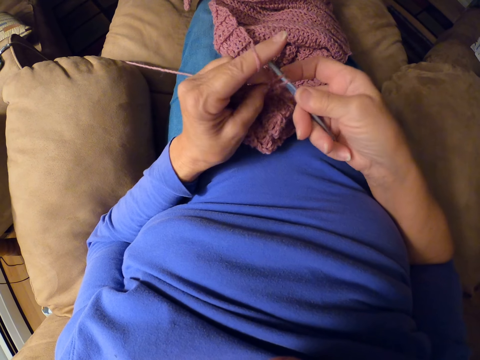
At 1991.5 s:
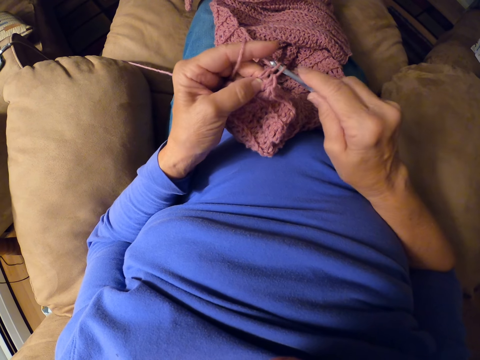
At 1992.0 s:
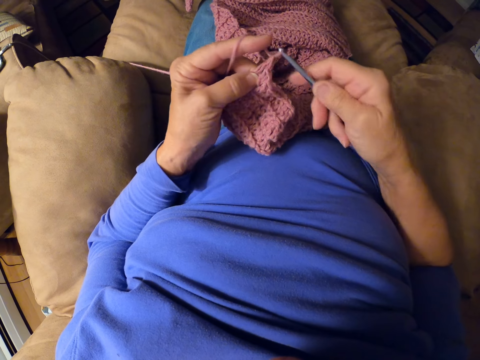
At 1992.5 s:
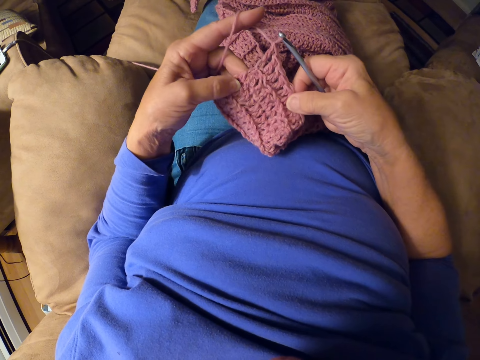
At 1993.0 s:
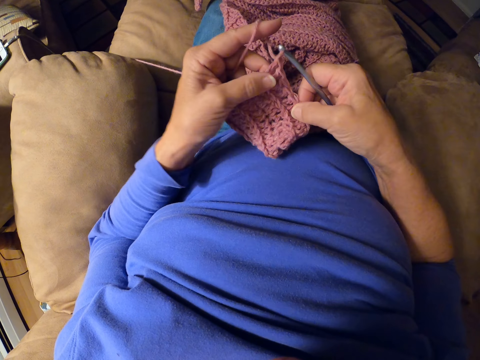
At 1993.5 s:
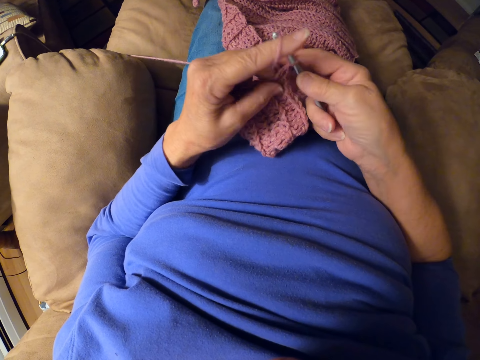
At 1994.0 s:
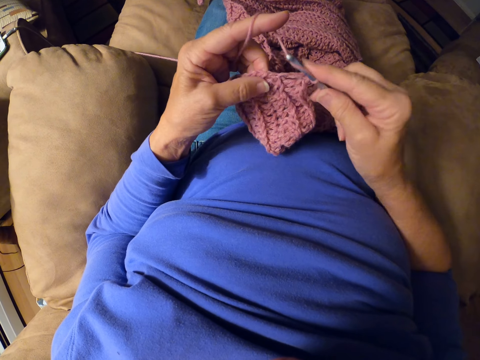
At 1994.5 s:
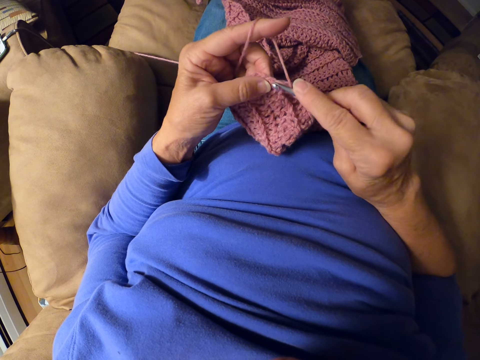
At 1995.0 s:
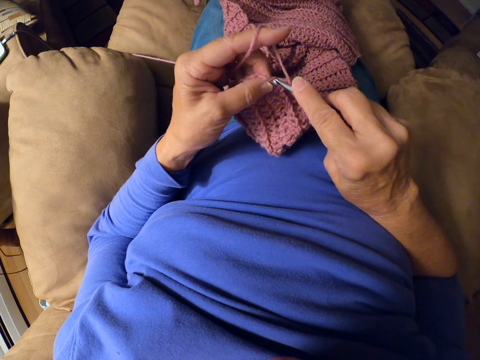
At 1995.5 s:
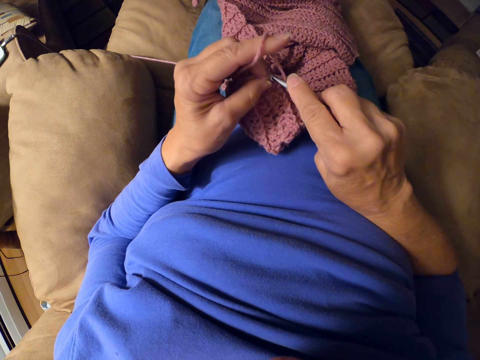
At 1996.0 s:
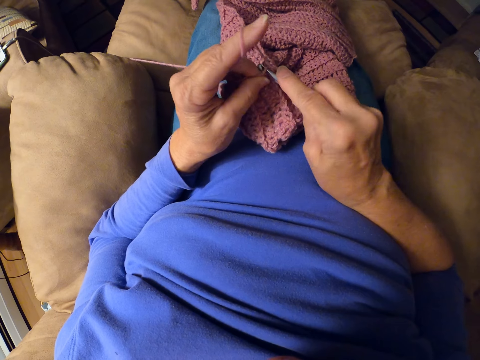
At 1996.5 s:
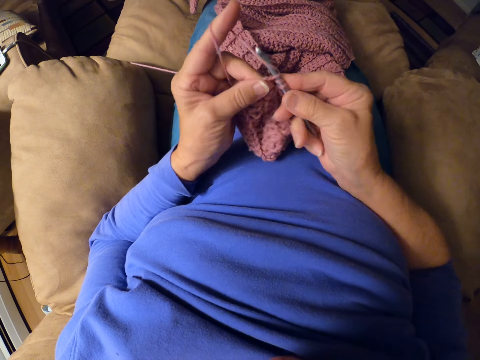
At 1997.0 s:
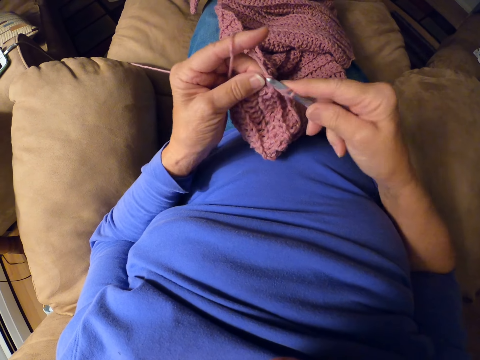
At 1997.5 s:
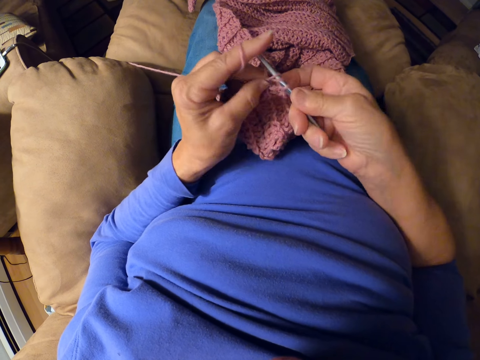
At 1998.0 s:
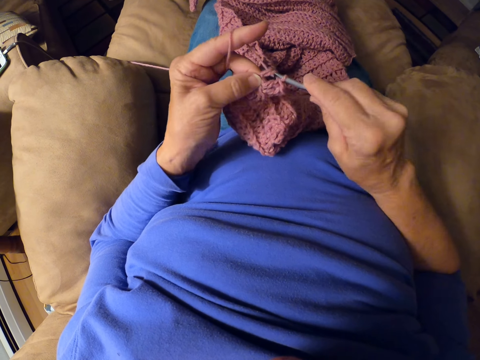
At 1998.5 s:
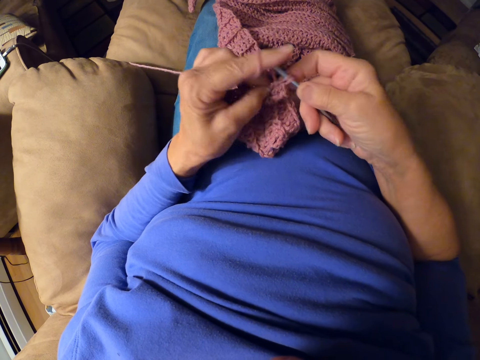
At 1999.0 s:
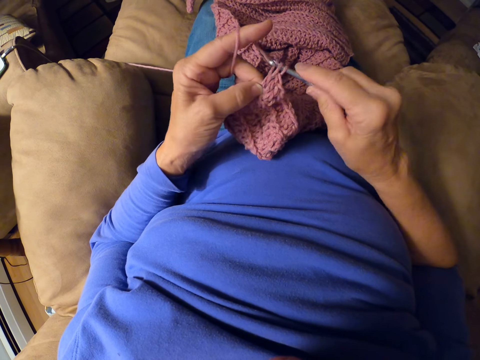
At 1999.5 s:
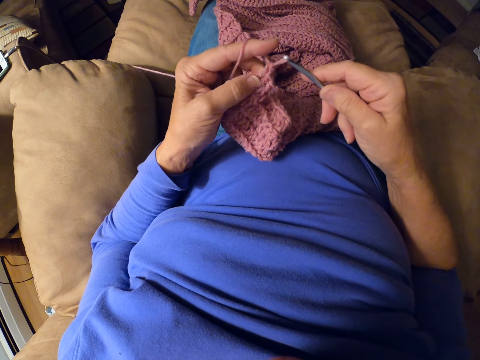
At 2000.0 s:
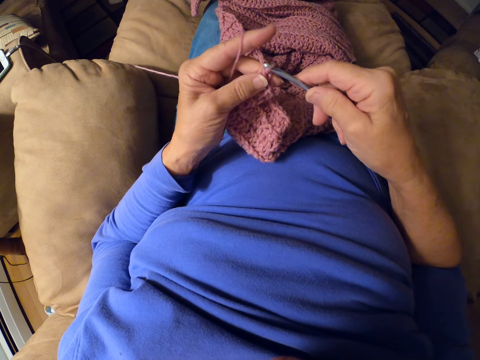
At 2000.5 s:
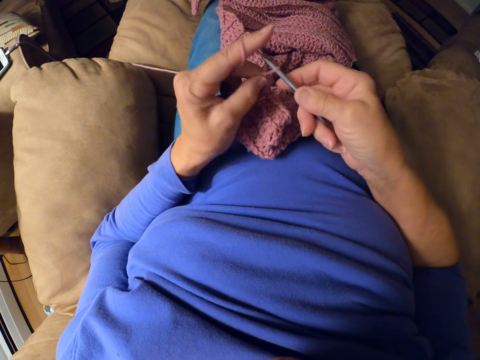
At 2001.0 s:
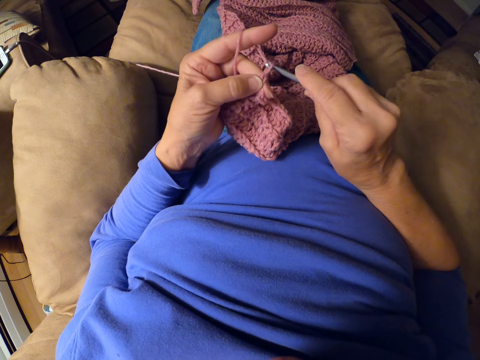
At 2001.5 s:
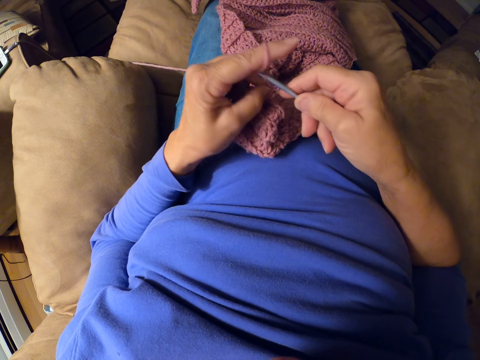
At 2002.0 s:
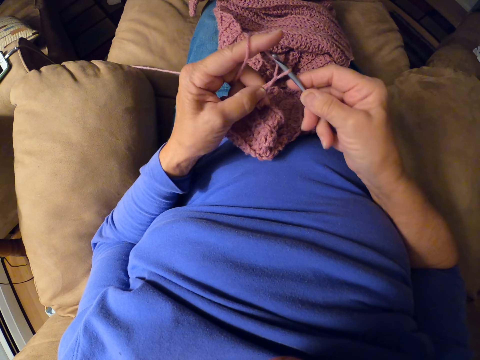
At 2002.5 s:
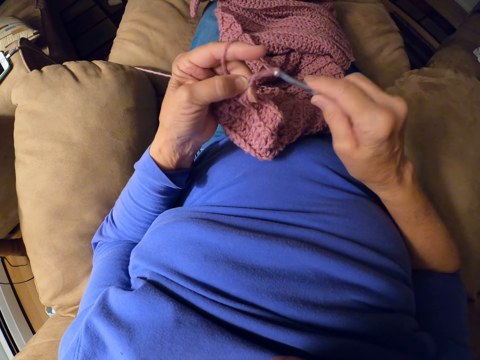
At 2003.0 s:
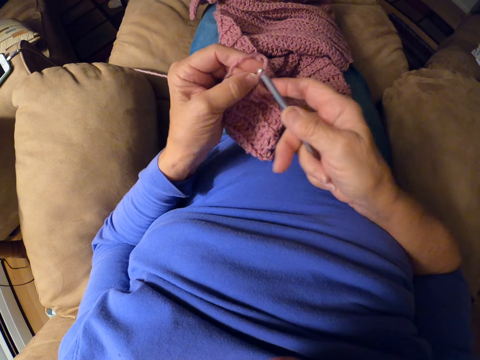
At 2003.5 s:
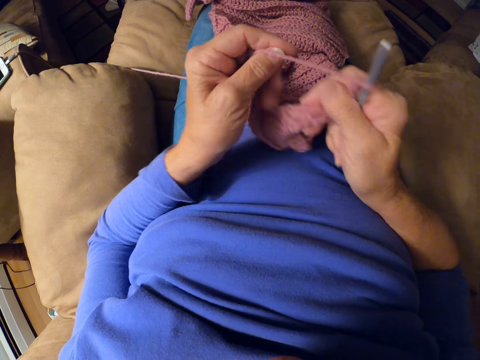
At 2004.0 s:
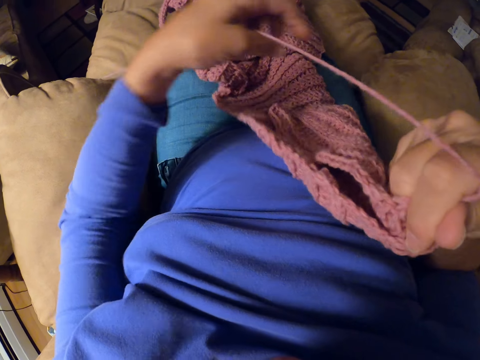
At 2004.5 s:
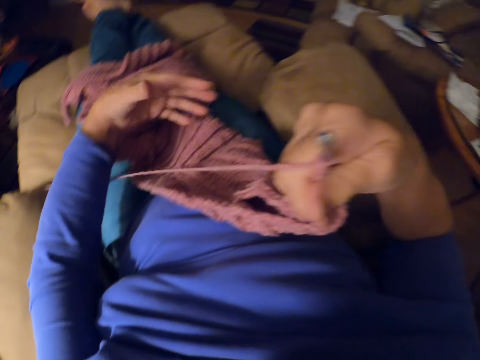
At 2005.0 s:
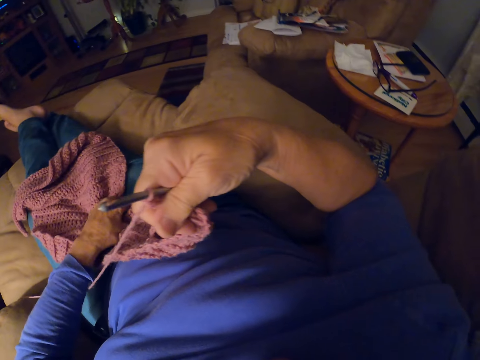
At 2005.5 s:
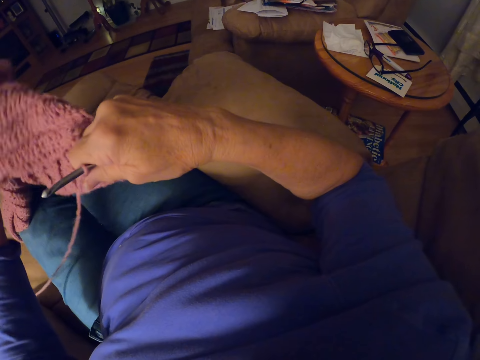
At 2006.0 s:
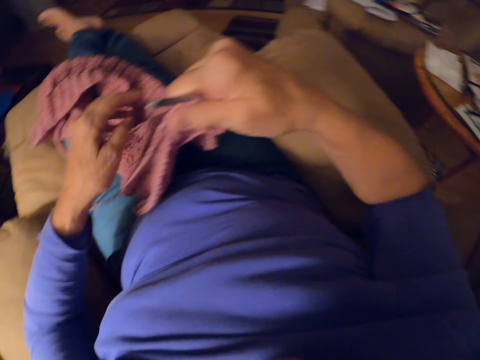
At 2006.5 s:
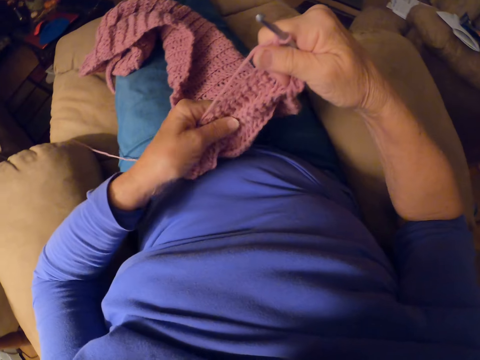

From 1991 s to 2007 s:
The camera wearer checks the fabric. They crochet with the crochet hook. They adjust the fabric. They turn the fabric.

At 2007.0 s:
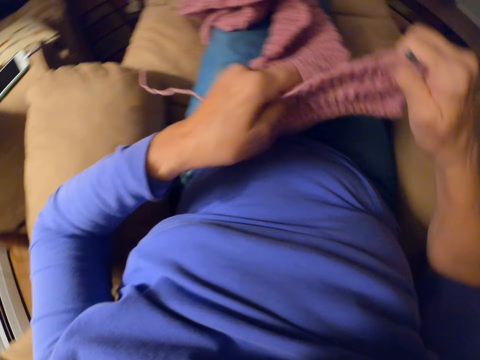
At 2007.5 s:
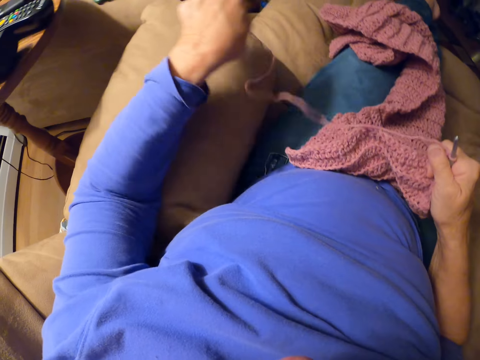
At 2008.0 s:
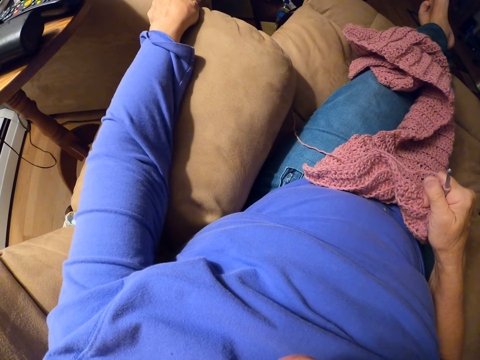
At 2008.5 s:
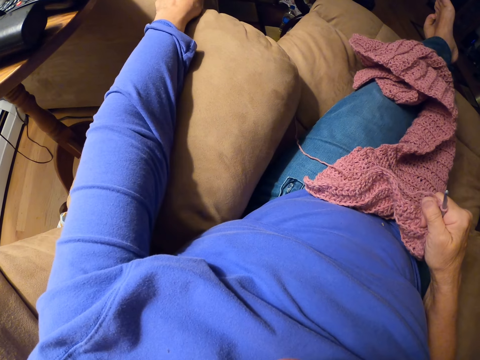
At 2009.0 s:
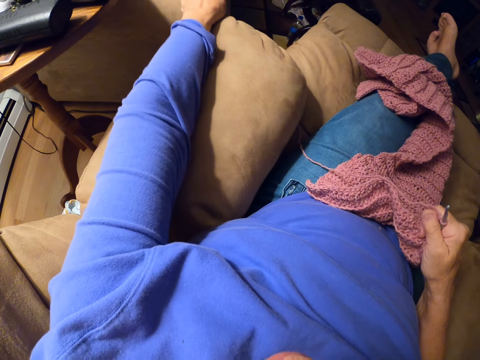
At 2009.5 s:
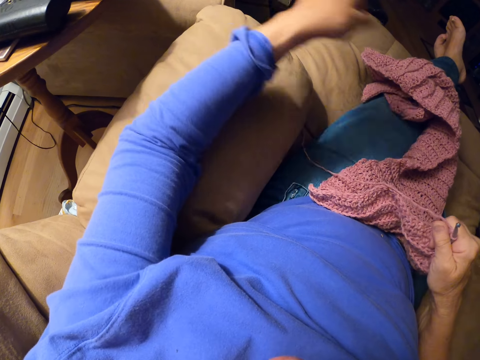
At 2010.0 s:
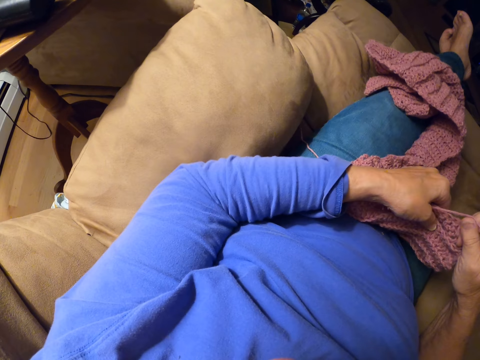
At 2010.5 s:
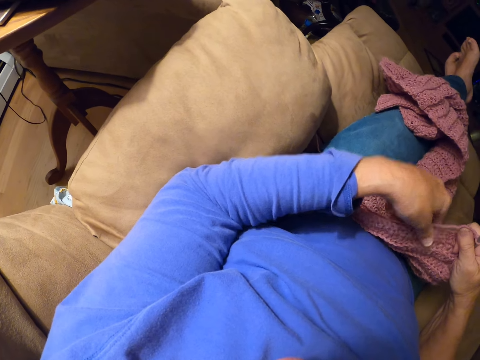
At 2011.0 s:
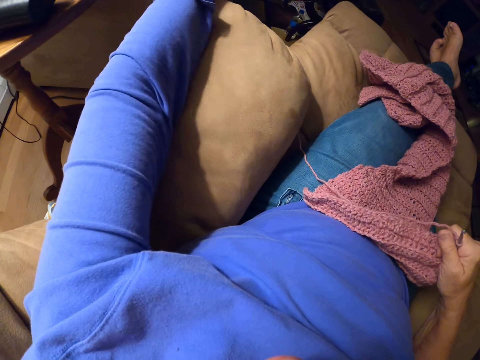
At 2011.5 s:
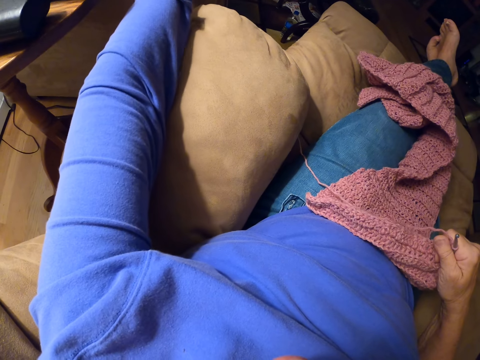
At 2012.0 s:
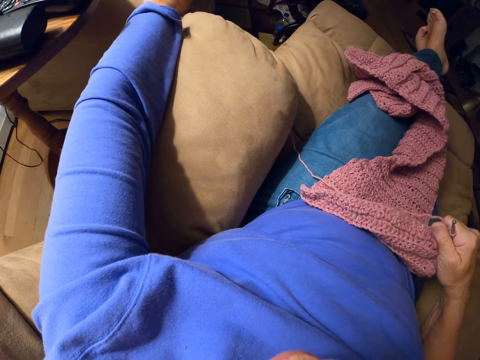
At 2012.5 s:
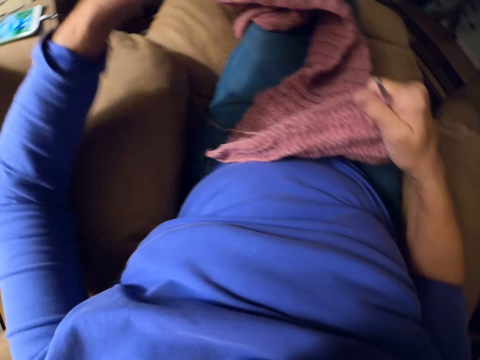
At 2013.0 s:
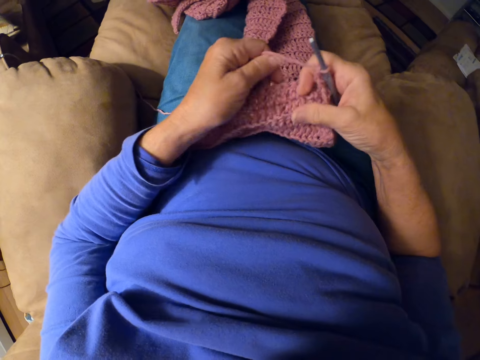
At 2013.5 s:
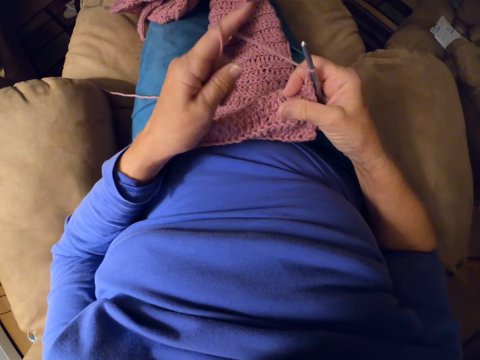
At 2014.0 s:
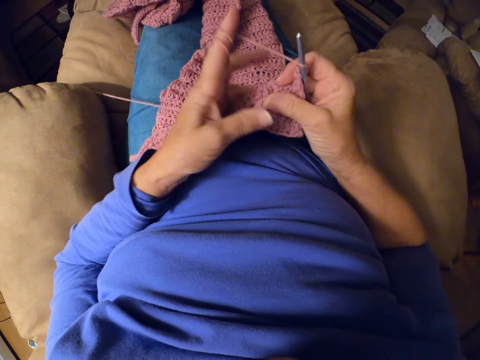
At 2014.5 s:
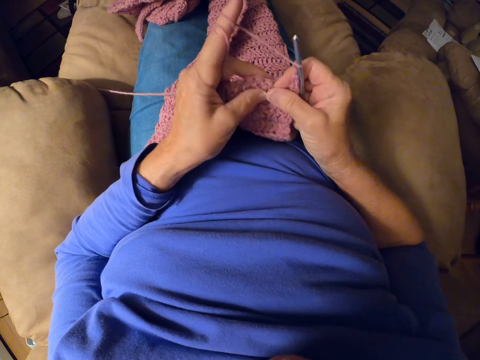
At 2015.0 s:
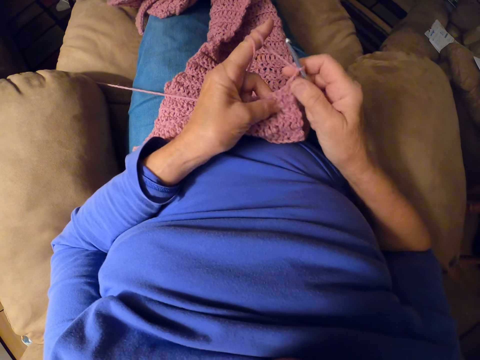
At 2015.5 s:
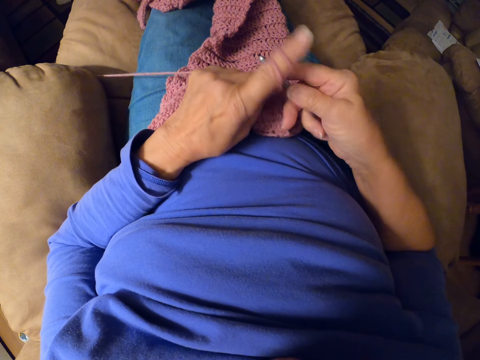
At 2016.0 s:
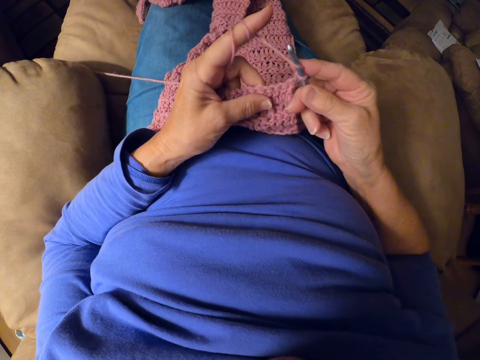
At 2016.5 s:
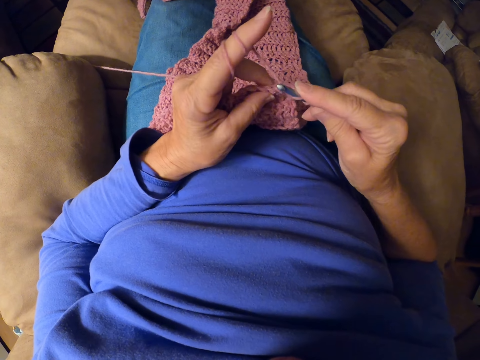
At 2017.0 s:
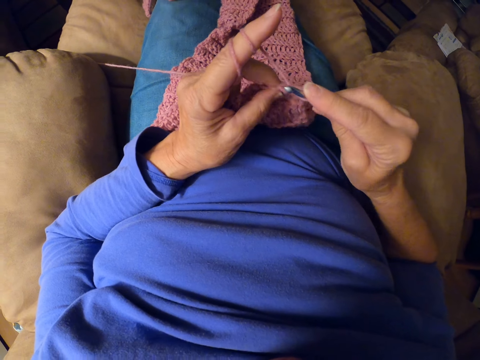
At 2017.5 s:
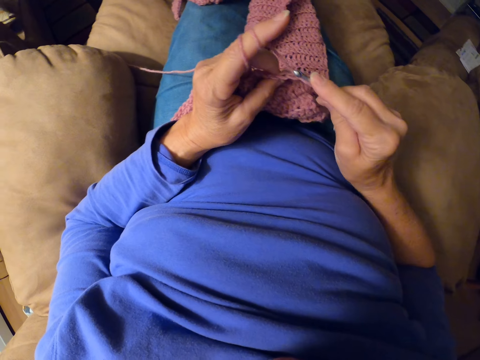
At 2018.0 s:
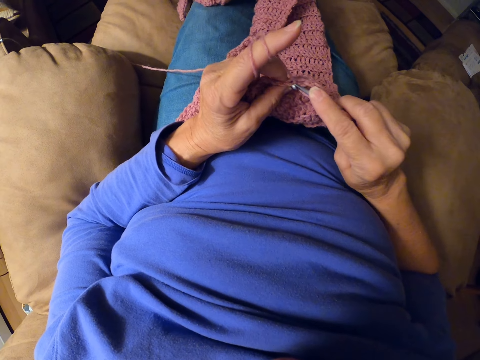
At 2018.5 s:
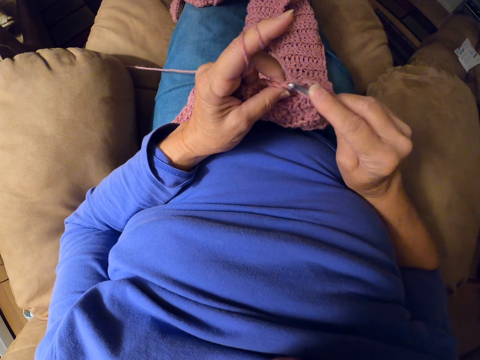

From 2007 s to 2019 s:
The camera wearer places her arm on the chair arm. She touches the chair with her left hand. She holds the fabric with her left hand. She touches the chair with her left hand. She crochets the fabric. She rolls the yarn around her finger.
